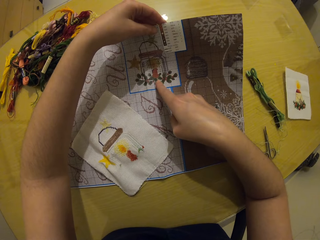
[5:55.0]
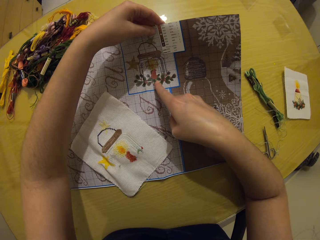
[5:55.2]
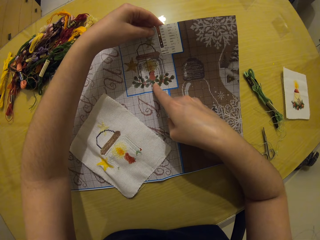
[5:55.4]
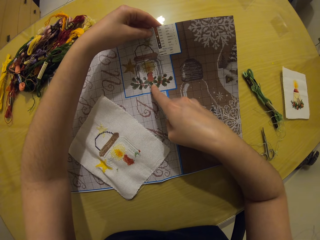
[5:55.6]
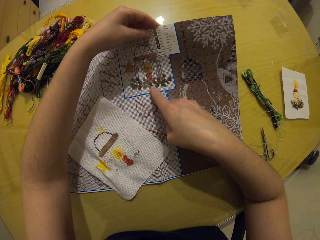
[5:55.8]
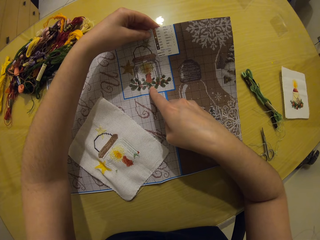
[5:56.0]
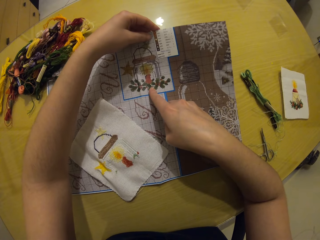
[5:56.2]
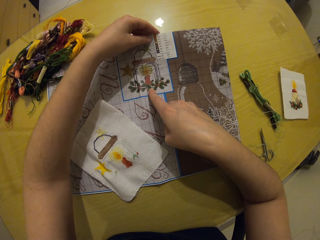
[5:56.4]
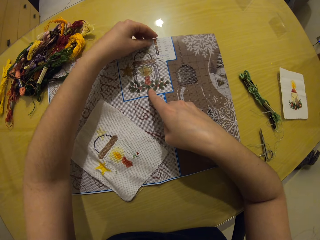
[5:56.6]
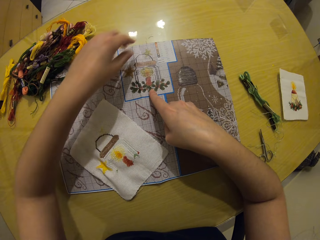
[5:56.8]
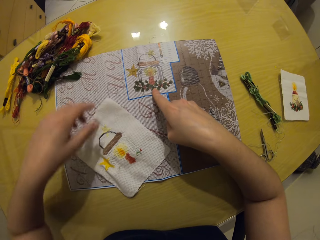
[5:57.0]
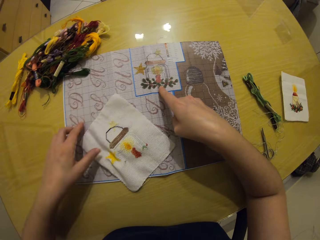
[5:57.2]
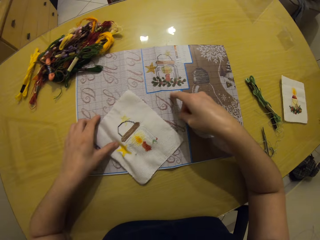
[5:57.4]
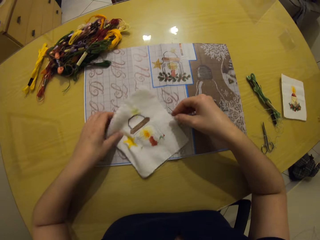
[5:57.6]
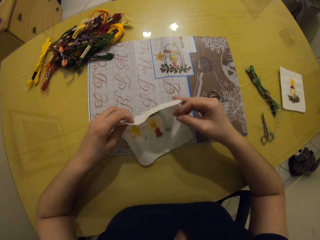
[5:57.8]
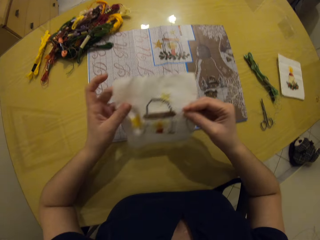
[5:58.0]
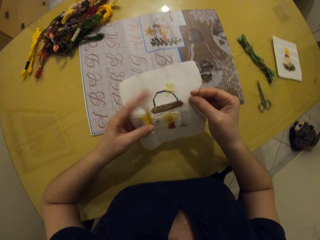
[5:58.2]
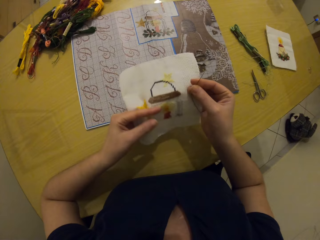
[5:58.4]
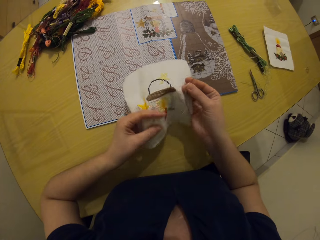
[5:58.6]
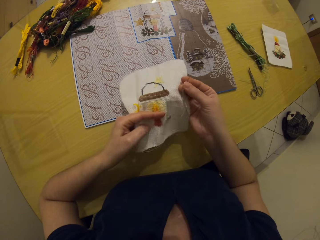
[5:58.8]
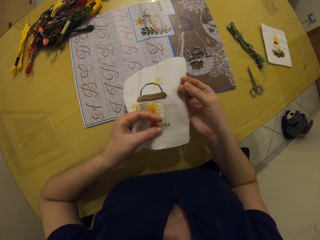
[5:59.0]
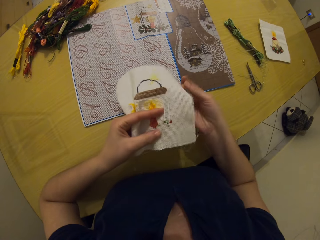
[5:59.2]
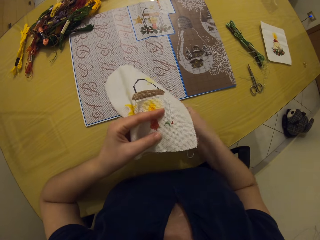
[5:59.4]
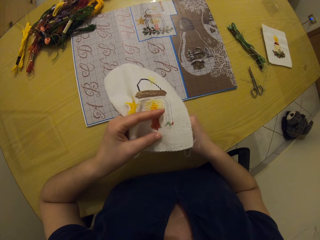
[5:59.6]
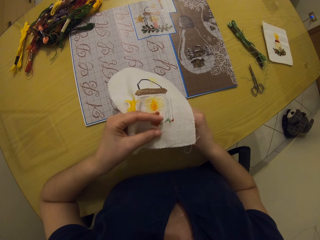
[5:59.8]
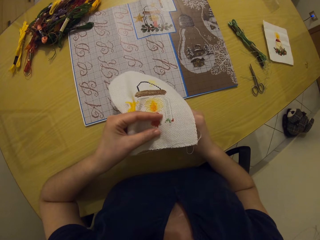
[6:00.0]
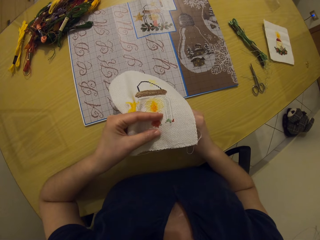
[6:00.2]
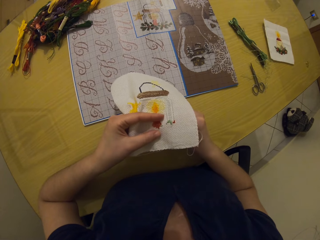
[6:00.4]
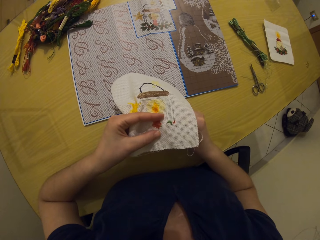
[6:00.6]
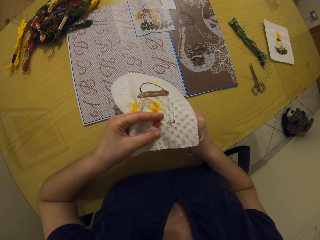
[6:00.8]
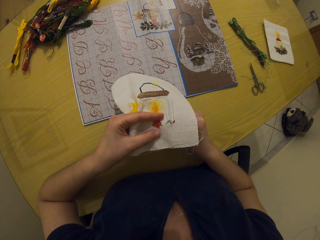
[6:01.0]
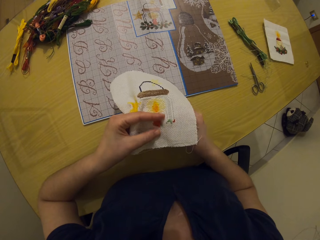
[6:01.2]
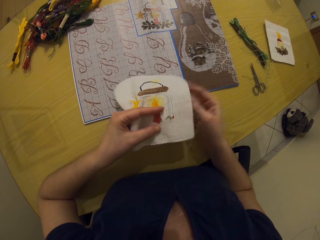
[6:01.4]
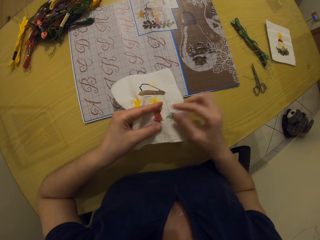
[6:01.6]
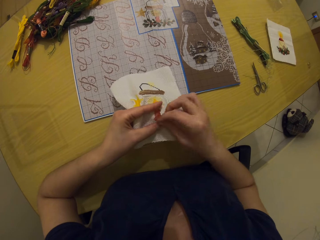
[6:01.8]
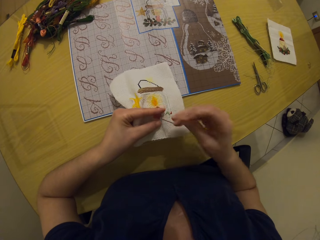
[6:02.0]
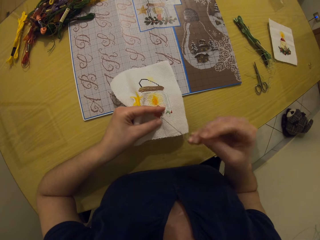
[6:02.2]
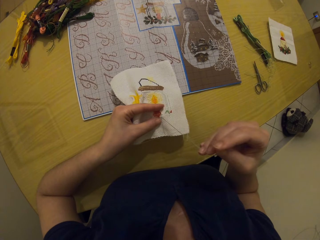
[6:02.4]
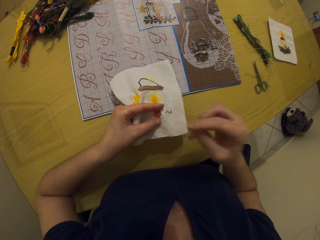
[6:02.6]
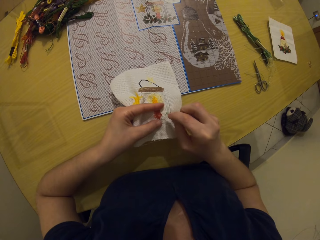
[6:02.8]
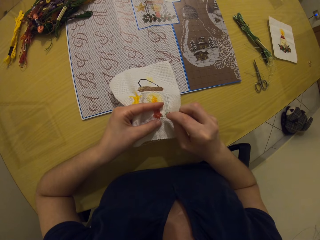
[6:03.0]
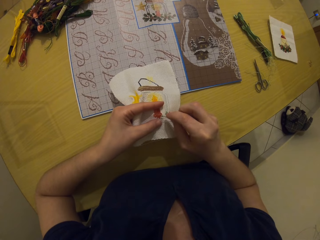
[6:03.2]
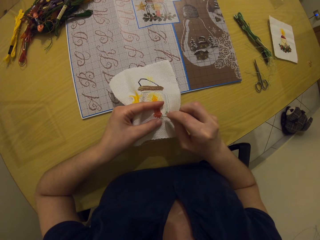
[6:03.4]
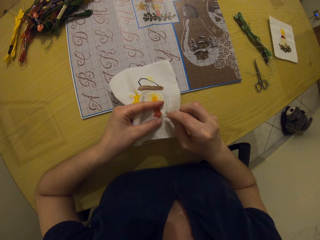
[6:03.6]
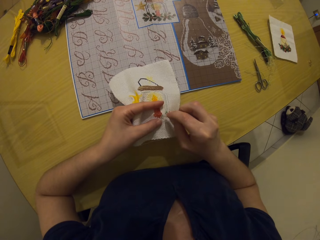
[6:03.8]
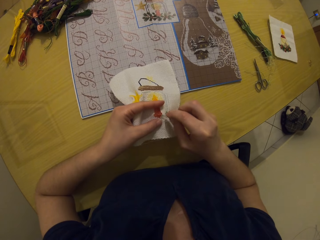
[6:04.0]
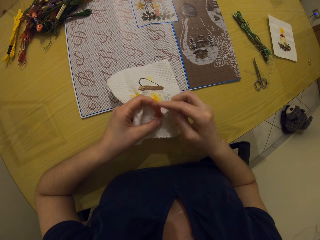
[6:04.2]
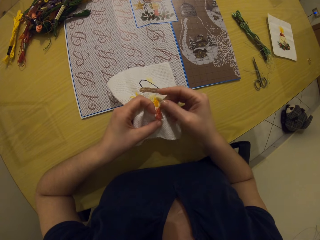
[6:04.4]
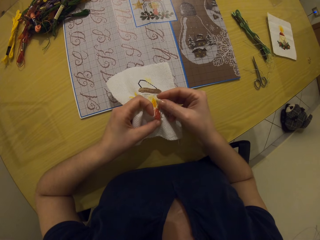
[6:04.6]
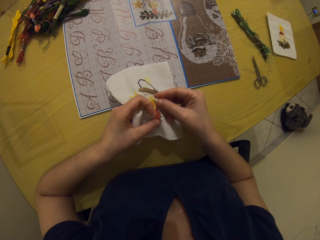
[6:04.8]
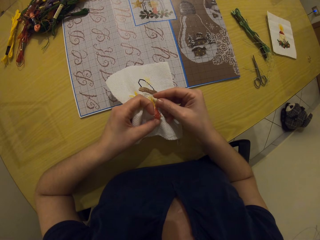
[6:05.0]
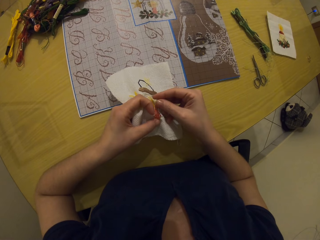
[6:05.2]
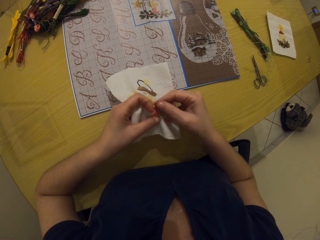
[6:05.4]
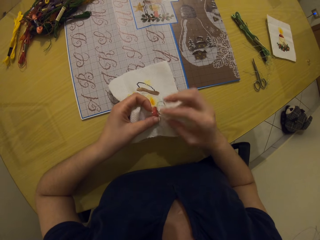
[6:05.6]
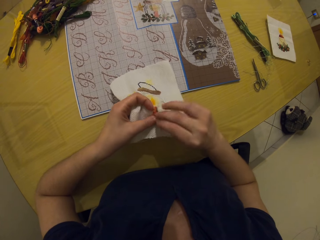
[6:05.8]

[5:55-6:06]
The camera wearer stares at the cloth. She picks up the piece of cloth with her left hand. She picks up the needle from the table with her right hand. She sews the piece of cloth with both hands using a sewing needle.

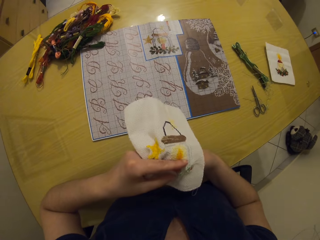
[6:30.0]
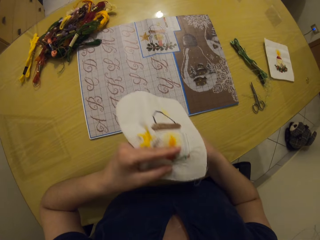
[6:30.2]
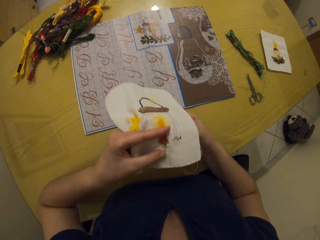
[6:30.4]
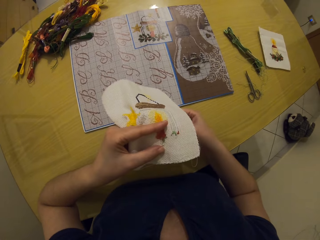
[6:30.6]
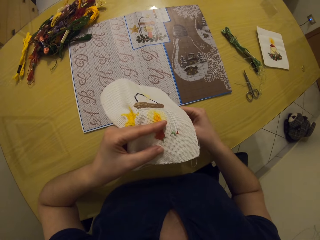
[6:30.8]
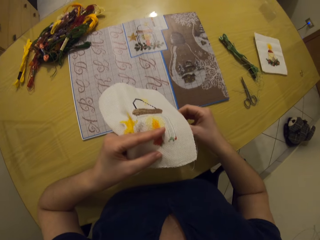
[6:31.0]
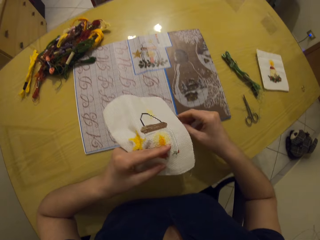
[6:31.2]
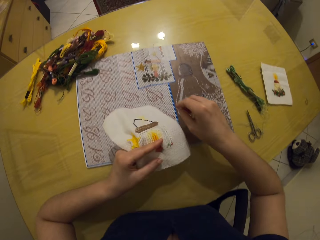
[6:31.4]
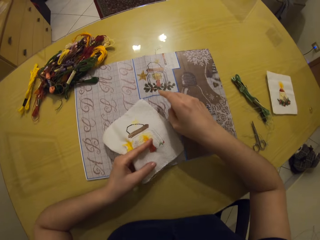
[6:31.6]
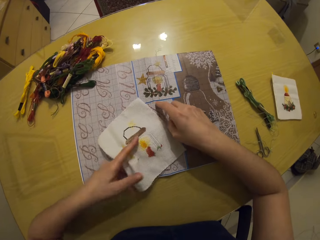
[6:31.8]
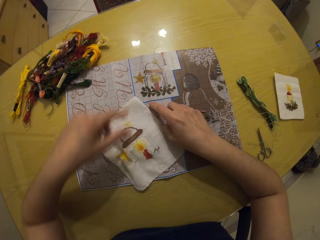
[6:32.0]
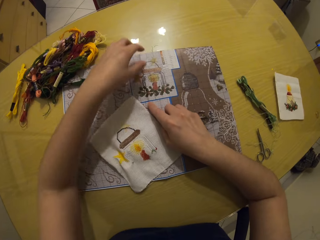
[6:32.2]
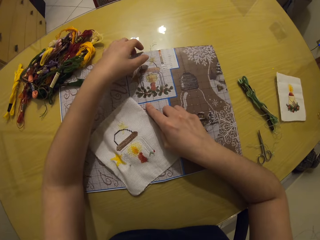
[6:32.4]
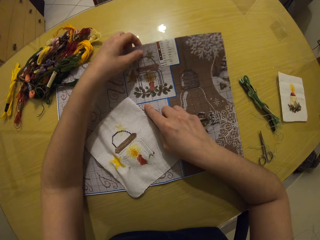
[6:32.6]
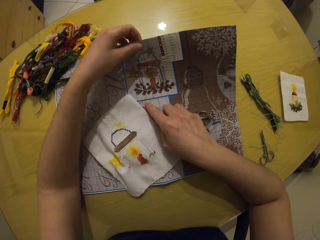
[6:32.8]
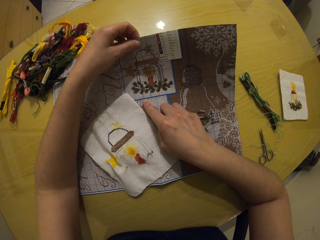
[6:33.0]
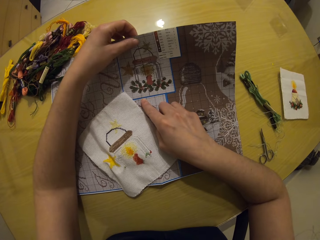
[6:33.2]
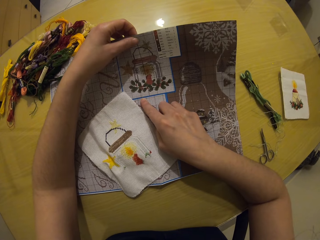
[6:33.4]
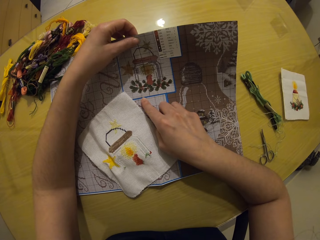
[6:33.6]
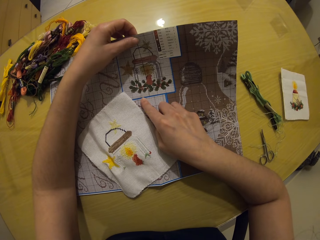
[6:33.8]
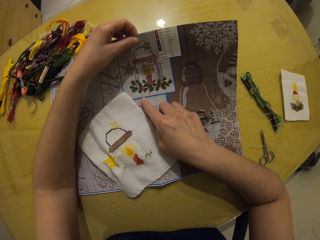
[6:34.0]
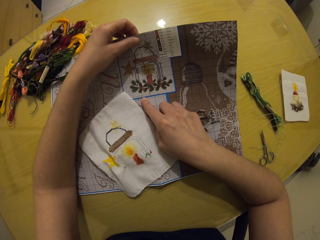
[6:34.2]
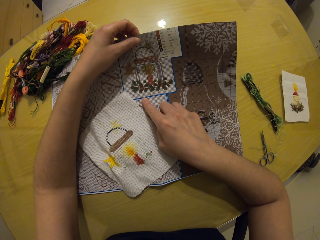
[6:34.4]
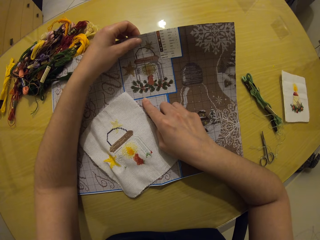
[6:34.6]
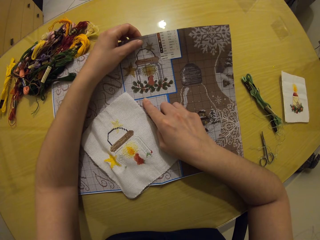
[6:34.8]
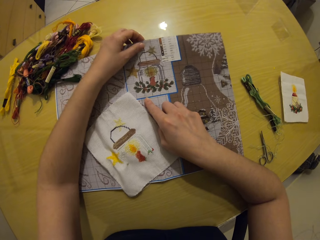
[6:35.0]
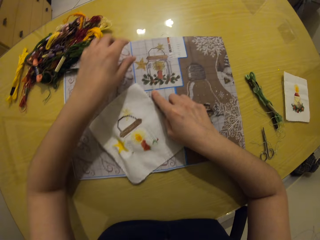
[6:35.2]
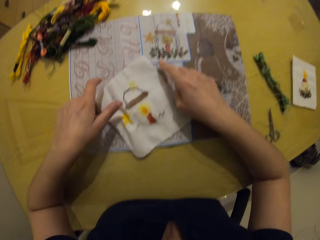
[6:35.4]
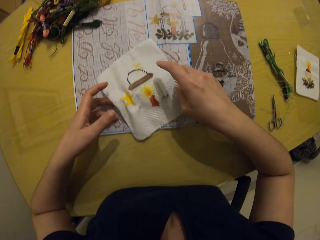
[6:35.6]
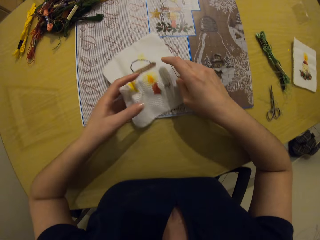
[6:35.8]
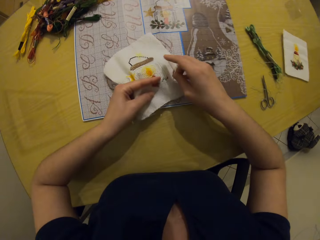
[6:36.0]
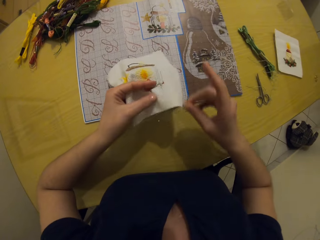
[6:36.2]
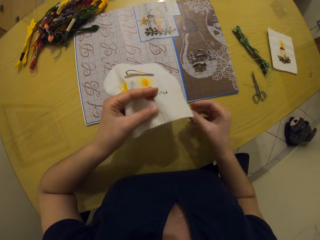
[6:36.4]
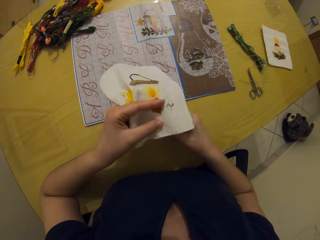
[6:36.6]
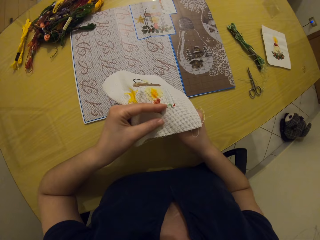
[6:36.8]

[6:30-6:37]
The camera wearer drops the piece of cloth on the table with her left hand. She picks up the table mat from the table with her left hand. She holds the cloth with the left hand. She drops the table mat with her left hand. She picks up the piece of cloth with her left hand.

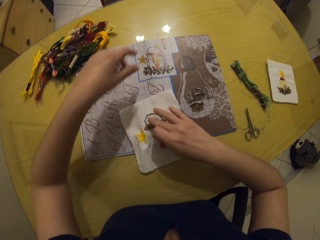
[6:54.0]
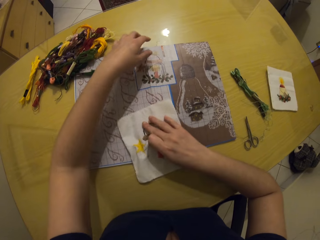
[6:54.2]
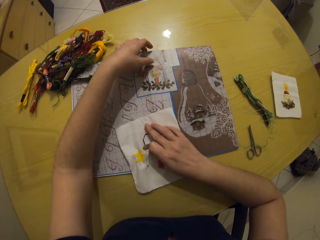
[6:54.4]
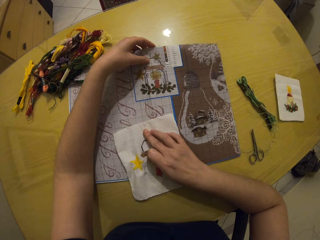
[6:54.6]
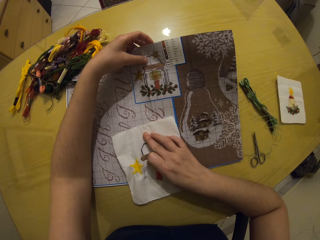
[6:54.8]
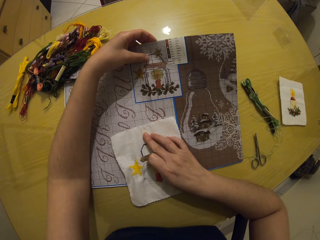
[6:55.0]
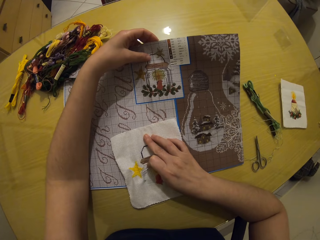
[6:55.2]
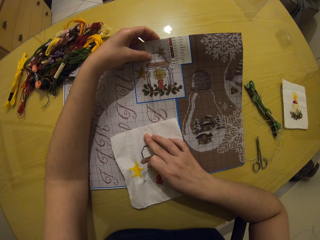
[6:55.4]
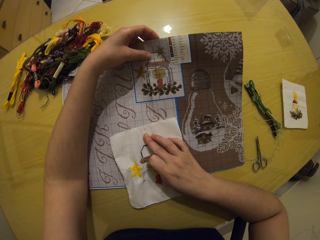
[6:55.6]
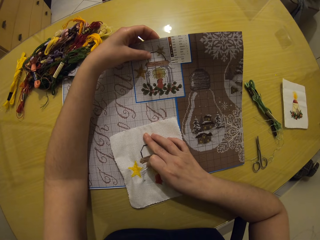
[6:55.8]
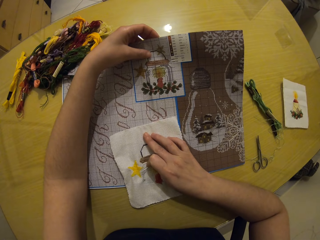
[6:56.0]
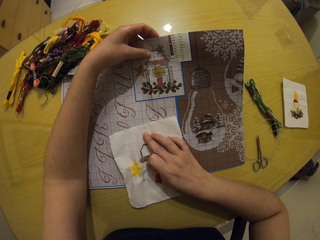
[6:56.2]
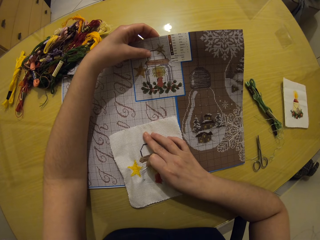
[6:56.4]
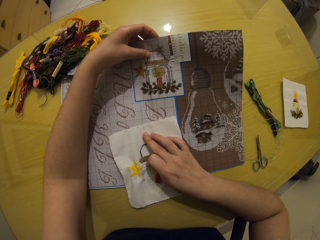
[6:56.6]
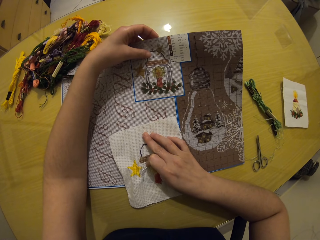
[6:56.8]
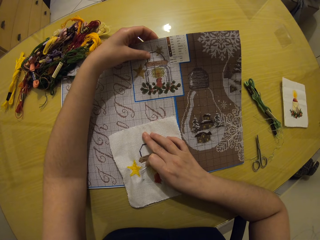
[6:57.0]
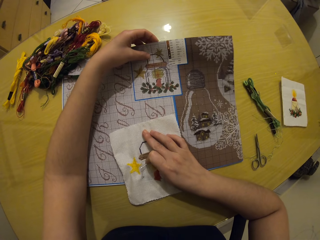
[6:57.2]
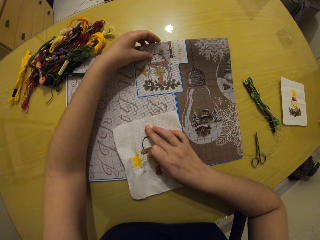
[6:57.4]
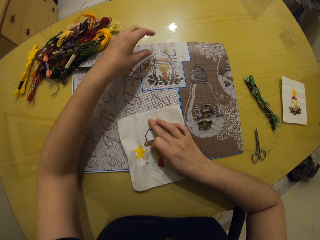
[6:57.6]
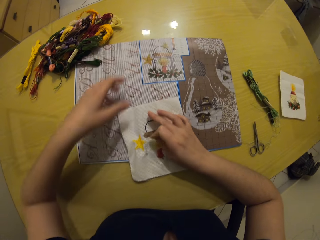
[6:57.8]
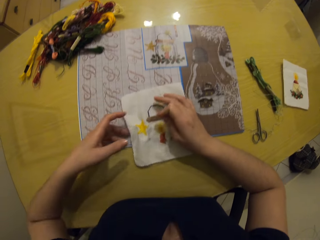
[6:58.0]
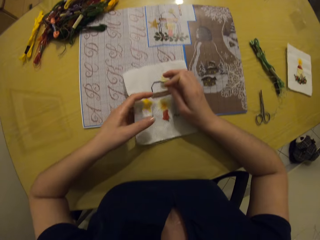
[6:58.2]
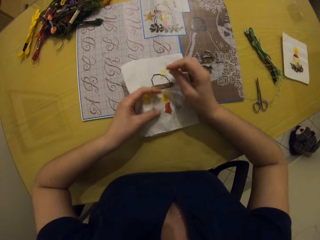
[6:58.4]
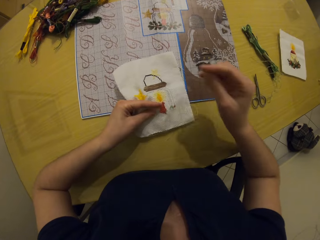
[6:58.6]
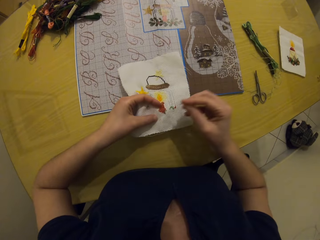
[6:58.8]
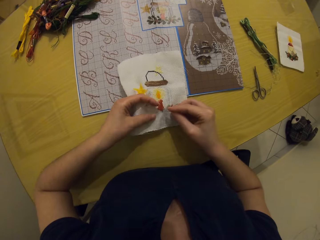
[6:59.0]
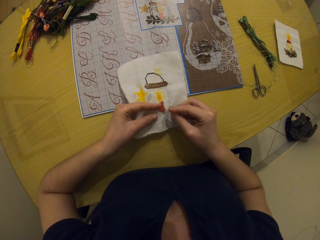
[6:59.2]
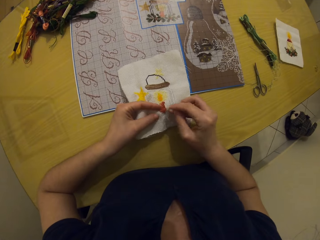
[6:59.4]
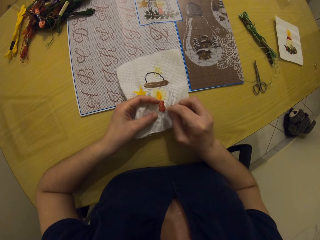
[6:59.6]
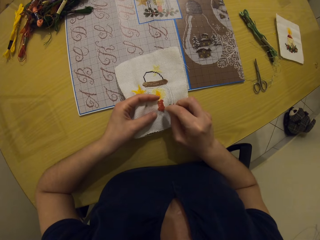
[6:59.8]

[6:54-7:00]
The camera wearer picks up the table mat with her left hand. She holds the cloth with the left hand and stares at the cloth. She drops the table mat on the table with her left hand. She picks up the piece of cloth with her left hand.
